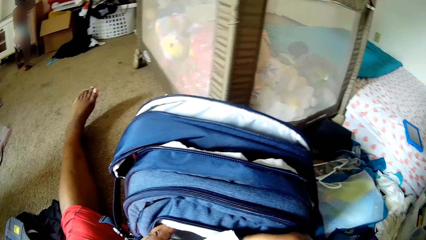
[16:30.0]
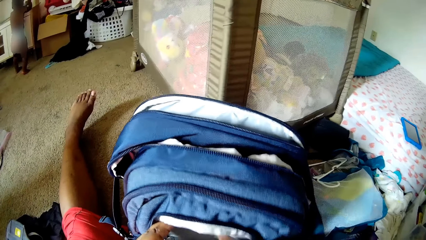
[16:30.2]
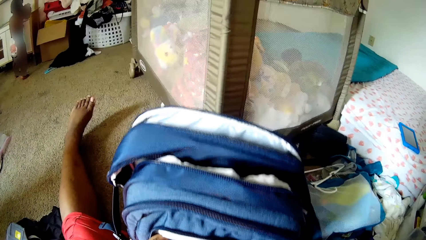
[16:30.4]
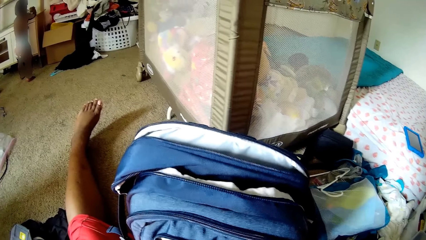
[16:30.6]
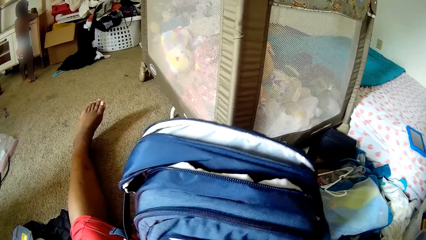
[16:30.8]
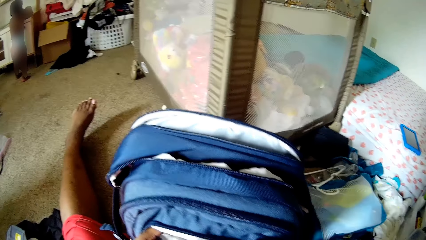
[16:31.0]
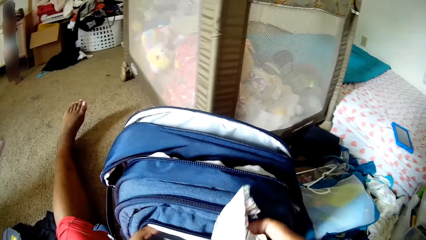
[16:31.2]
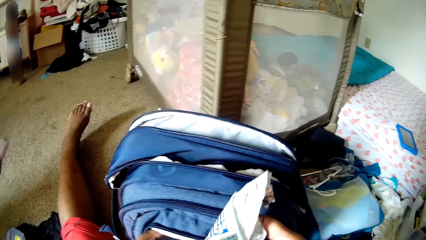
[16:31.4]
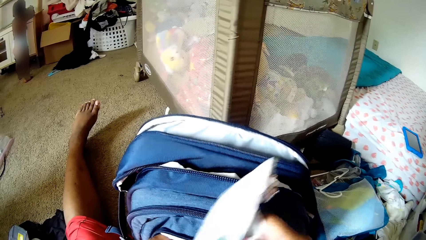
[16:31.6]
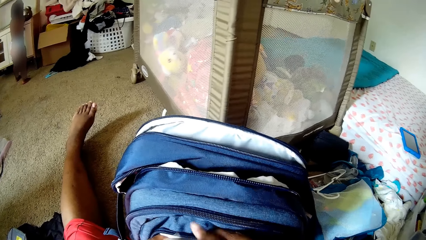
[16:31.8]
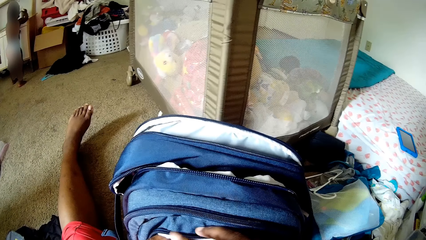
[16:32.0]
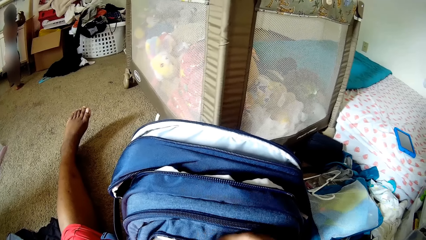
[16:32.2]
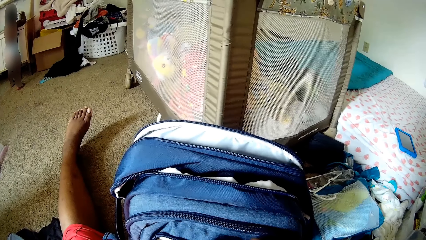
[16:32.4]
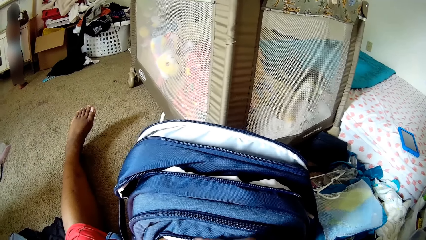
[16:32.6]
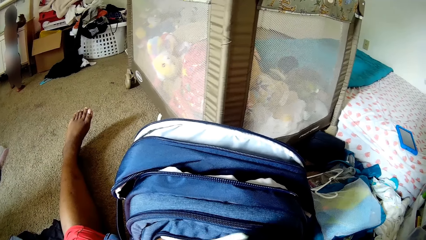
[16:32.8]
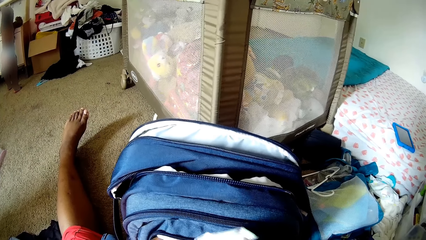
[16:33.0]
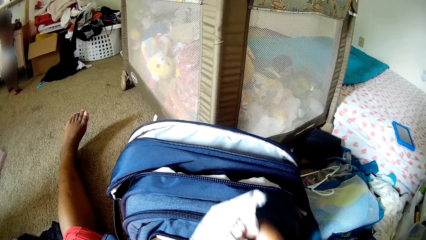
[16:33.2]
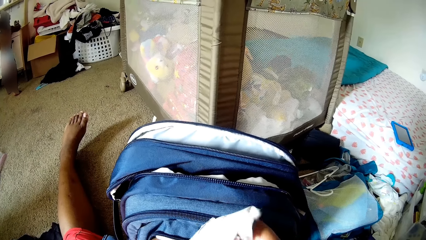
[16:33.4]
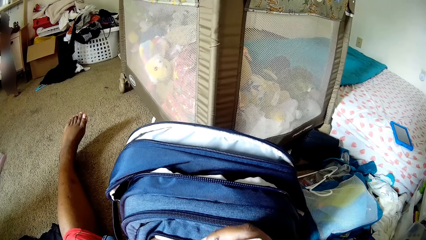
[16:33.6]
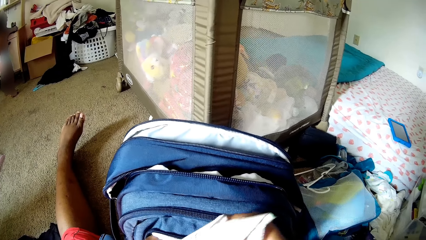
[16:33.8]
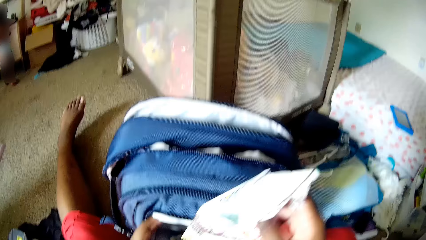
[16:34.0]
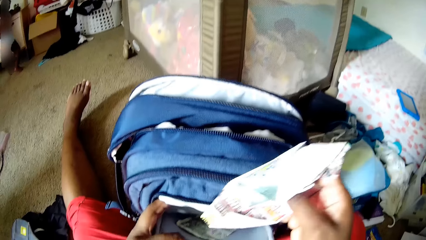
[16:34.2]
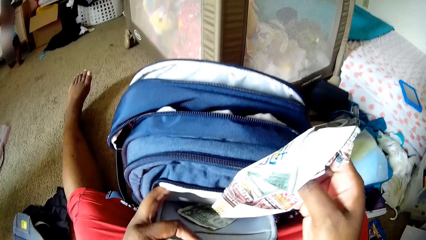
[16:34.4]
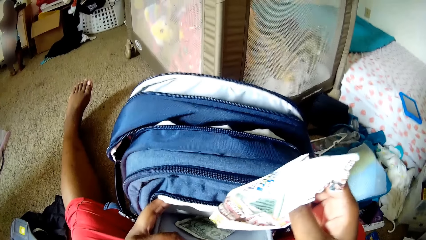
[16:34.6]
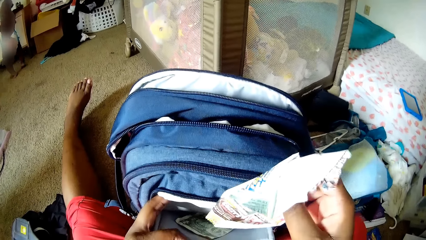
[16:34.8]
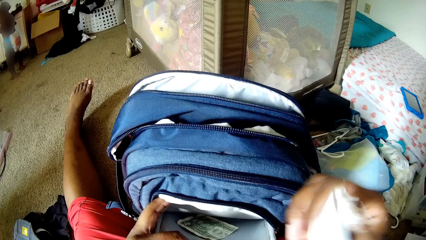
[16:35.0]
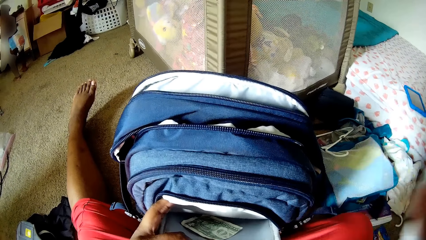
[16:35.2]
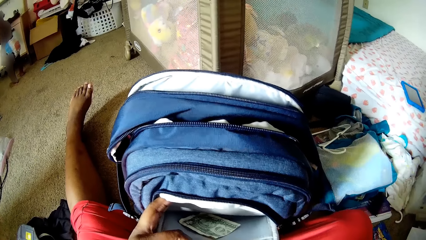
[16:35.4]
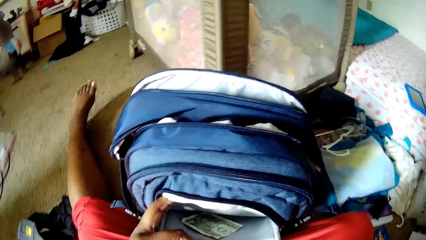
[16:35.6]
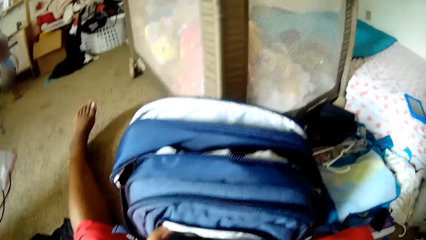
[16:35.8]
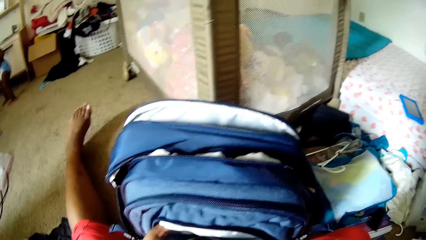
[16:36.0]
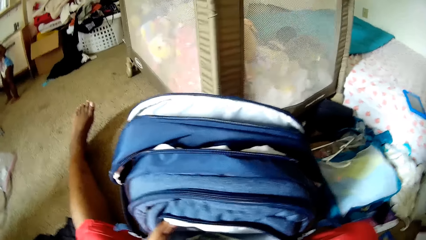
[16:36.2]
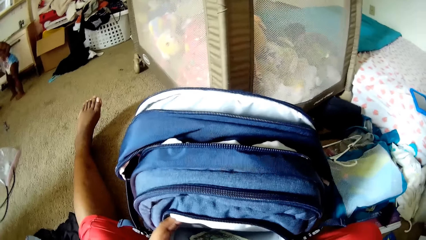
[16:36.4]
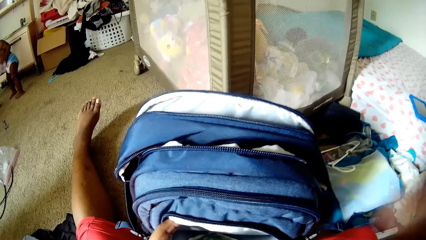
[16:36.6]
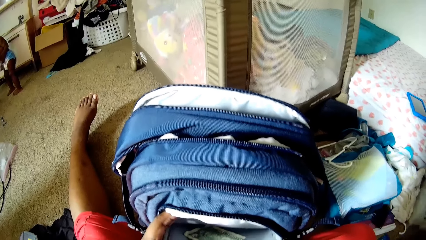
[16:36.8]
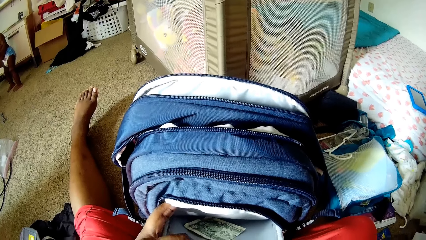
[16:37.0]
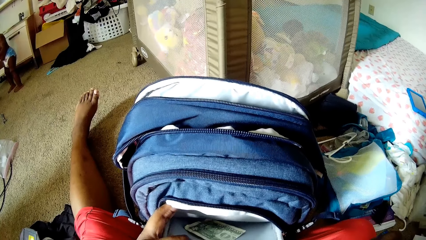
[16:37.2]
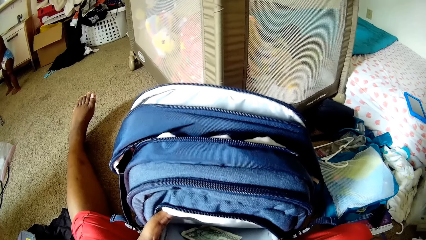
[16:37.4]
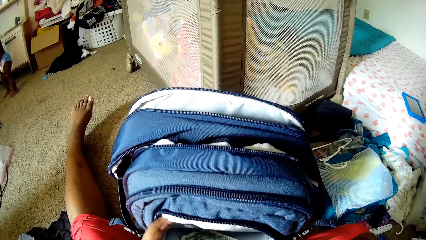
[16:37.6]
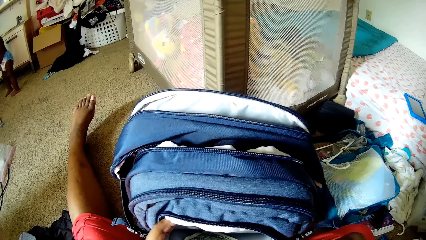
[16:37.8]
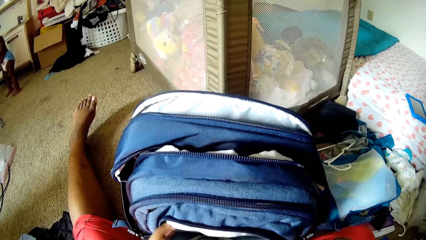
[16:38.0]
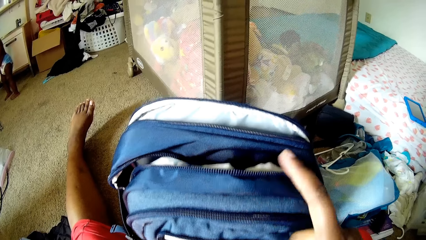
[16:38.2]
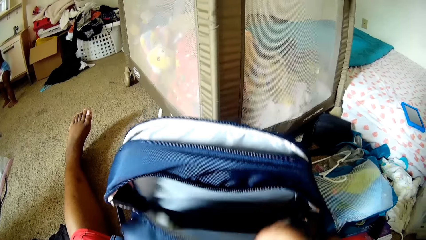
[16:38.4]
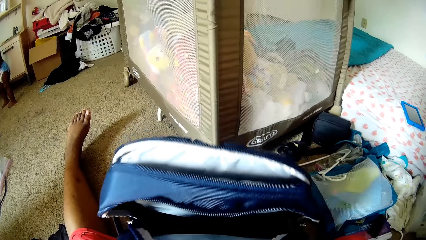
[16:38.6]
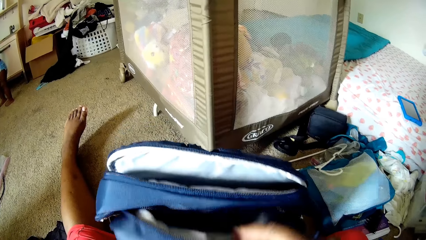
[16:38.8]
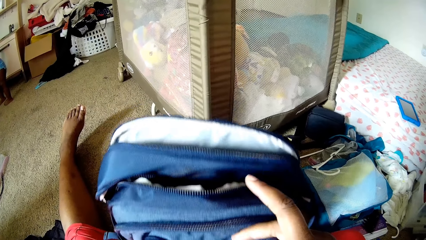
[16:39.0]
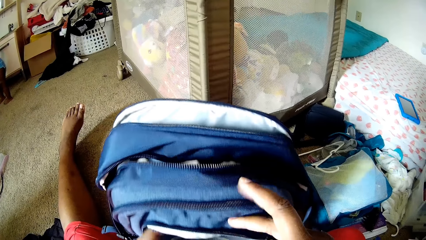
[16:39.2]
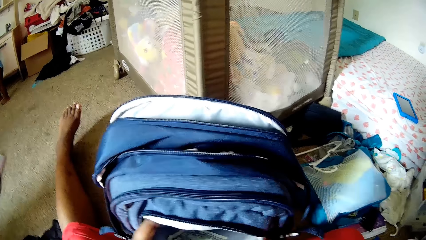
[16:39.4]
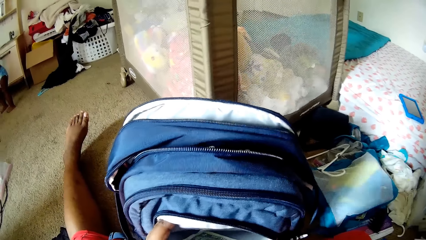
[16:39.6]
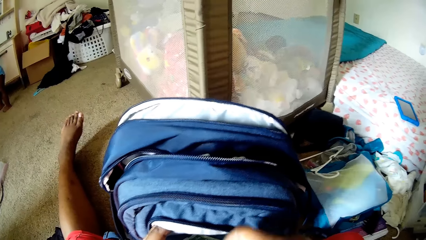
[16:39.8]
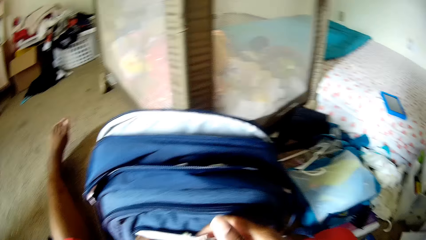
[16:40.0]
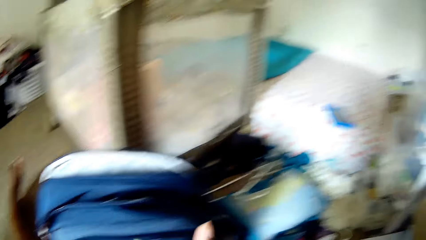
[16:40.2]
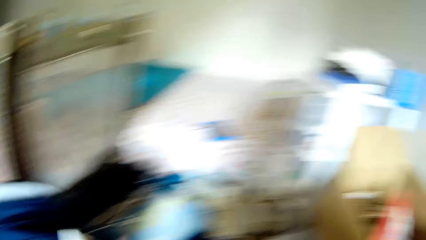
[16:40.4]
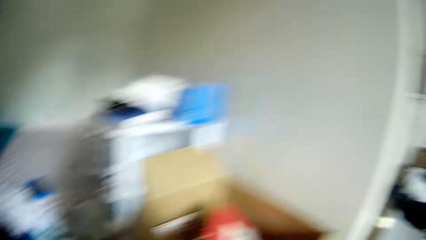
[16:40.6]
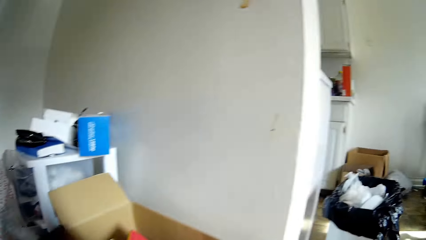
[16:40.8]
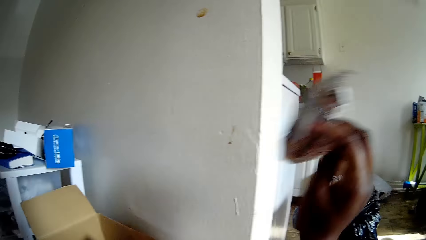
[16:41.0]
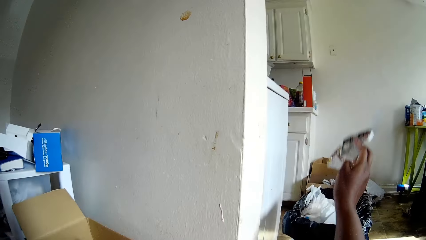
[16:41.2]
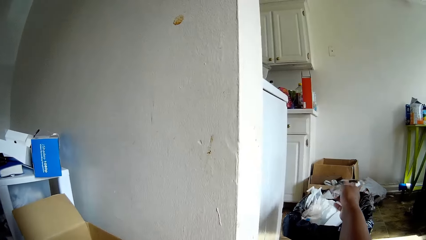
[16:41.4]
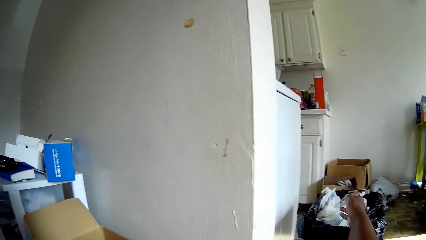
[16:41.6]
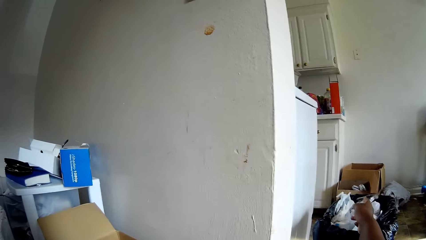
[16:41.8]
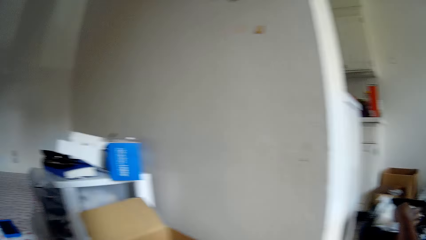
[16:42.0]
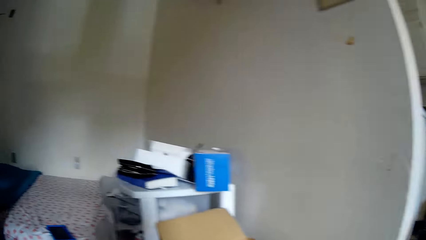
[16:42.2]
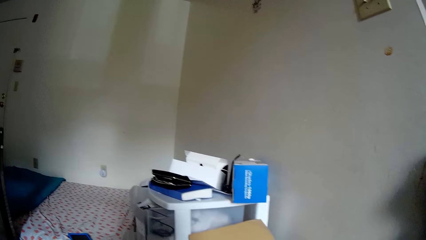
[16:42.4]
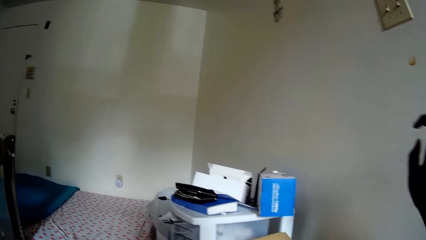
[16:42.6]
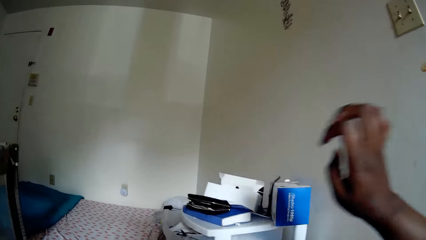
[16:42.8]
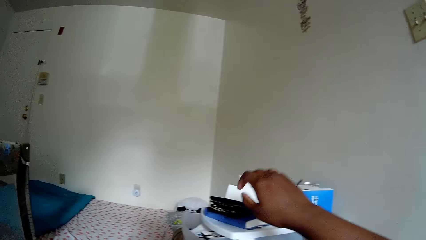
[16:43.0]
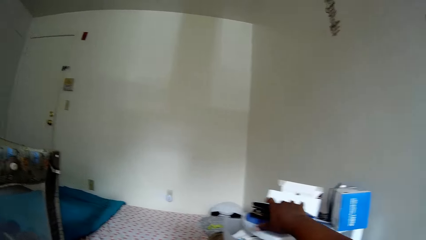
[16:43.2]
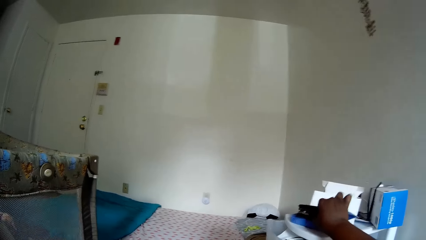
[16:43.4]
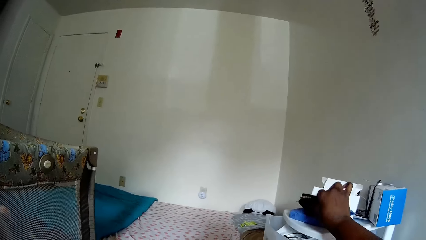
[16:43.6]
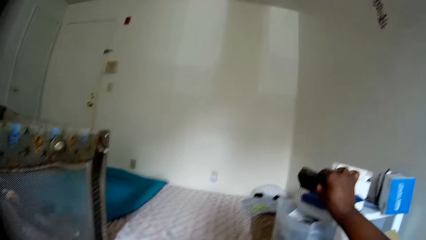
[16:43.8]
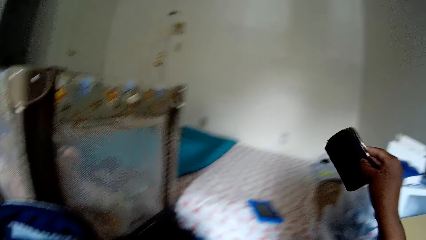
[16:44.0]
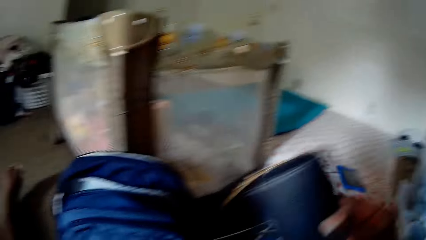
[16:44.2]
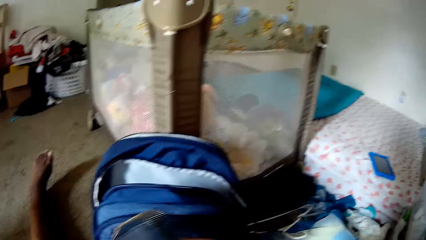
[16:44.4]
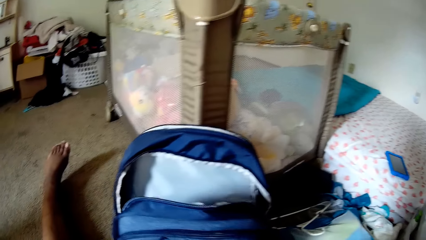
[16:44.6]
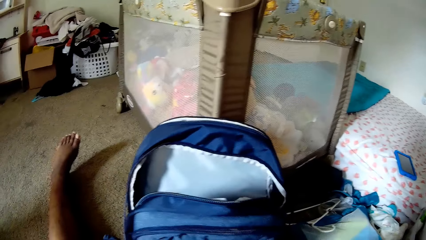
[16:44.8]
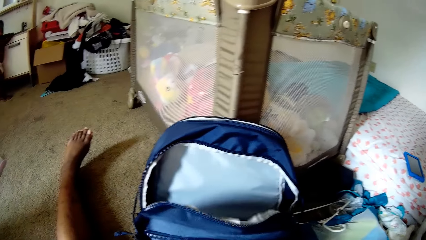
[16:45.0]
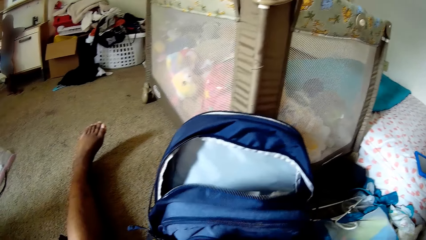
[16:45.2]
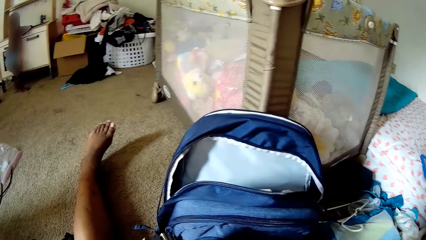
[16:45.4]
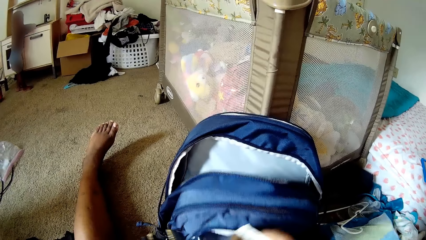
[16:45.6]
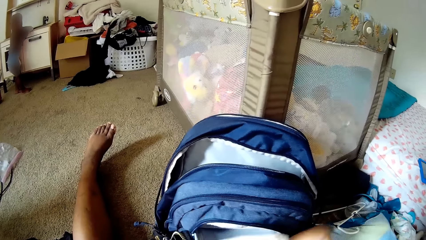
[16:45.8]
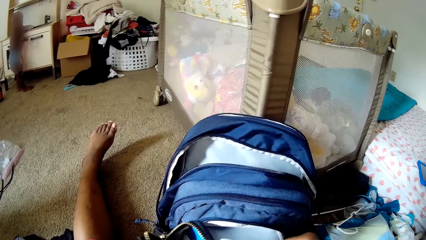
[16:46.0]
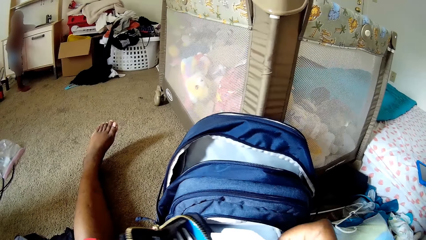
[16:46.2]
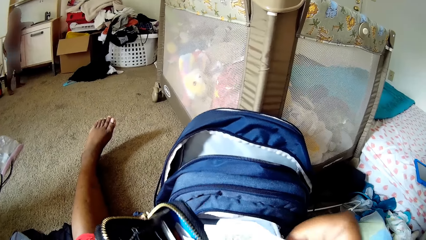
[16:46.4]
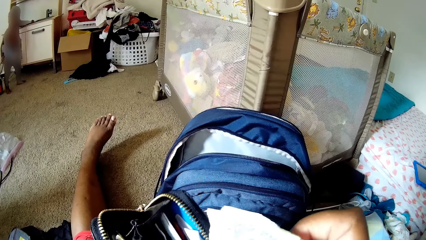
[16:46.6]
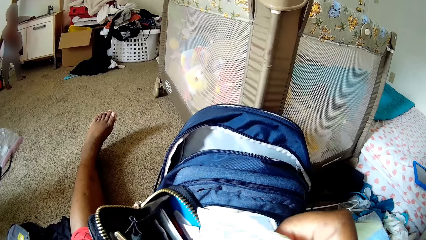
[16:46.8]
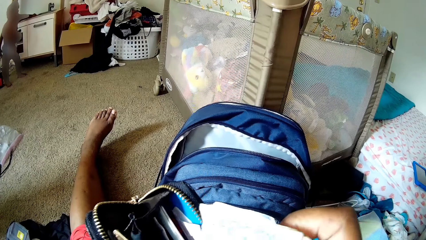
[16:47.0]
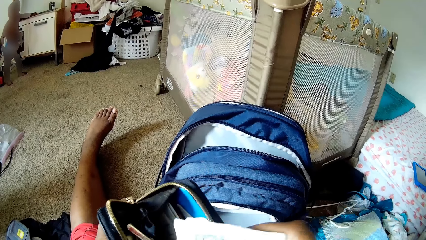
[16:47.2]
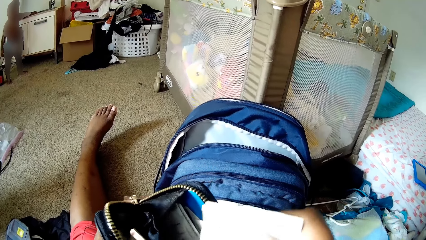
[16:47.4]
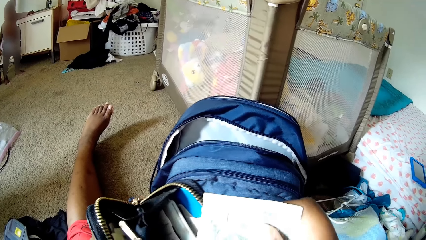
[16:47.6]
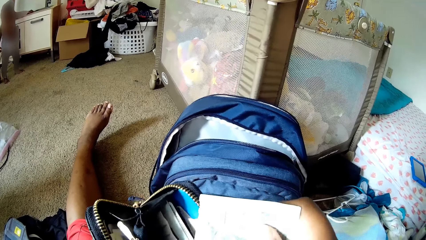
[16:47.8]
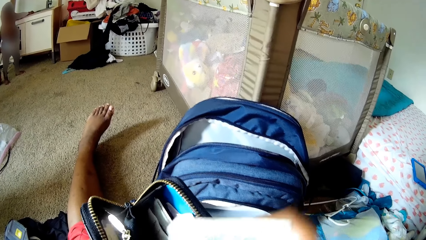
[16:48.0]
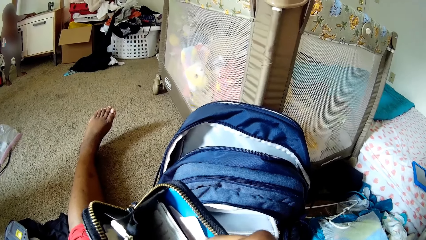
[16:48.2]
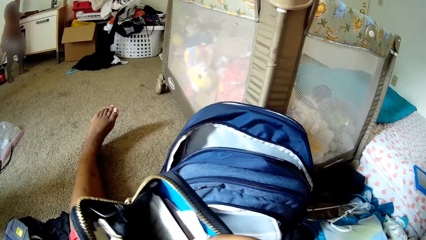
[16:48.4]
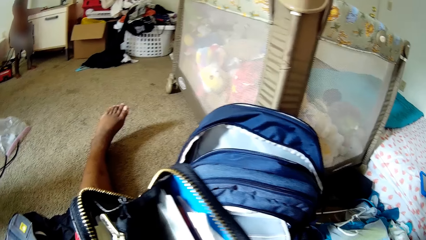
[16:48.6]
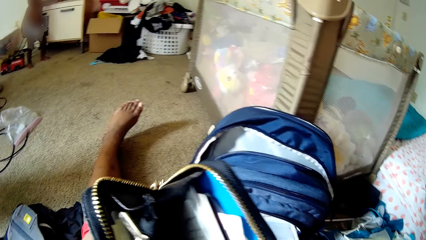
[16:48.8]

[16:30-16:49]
The camera wearer picks a sheet of paper from the bag with her right hand. She searches through the bag. She holds the paper. She searches through the bag. She lifts the paper. She squeezes the sheet of paper in her right hand. She holds the bag. She moves her hand along the bag. She looks around. She throws the paper on the floor with her right hand. She picks a purse from the top of the drawer with her right hand. She picks a paper. She opens the purse with her right hand. A child rests a hand on the drawer. The camera wearer puts the paper in the purse. She searches the purse with her right hand.
